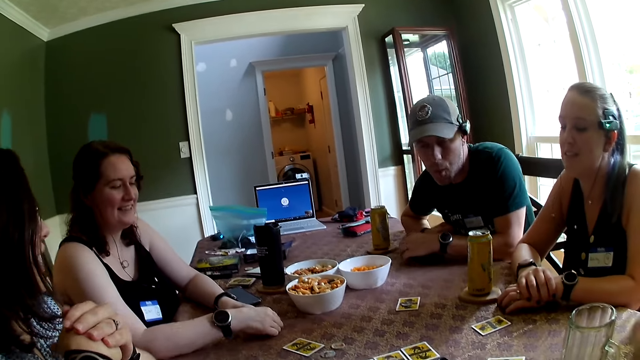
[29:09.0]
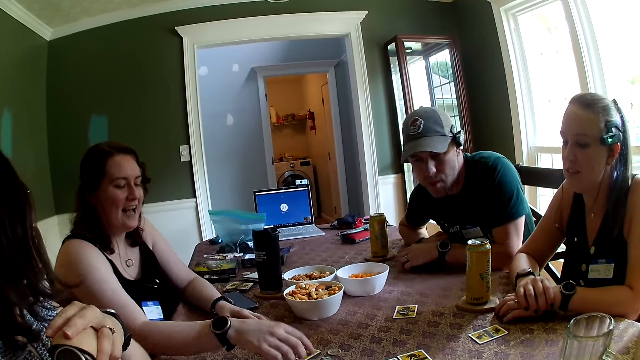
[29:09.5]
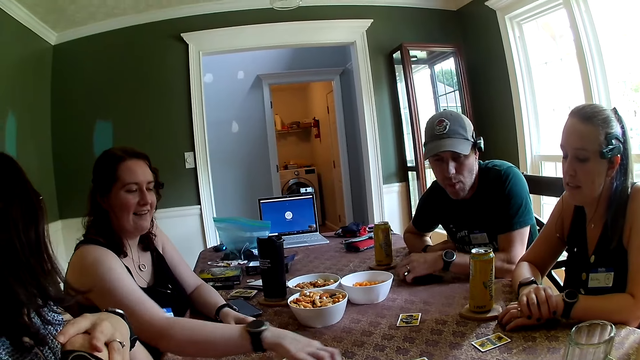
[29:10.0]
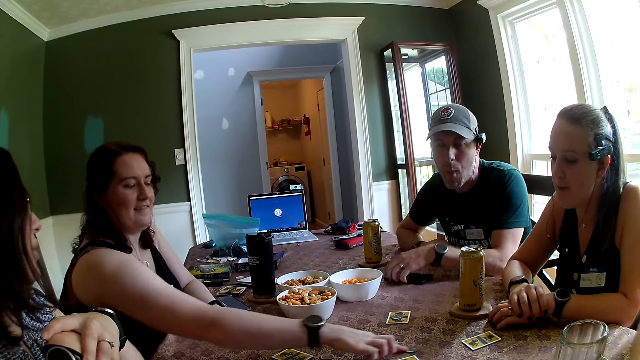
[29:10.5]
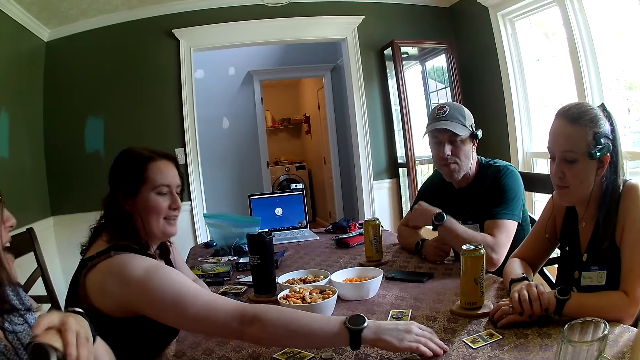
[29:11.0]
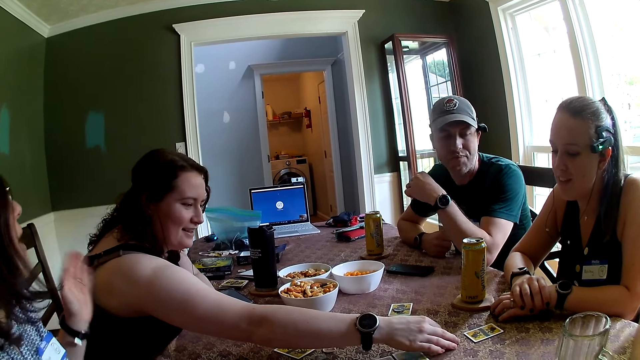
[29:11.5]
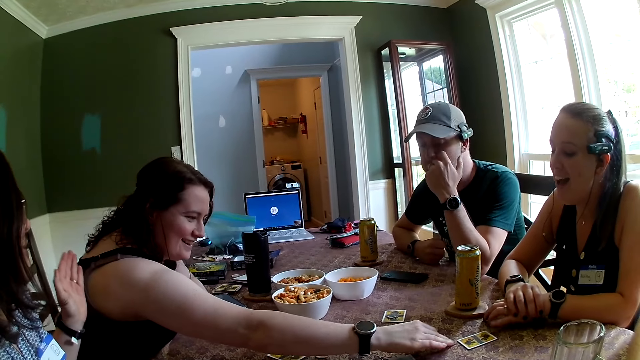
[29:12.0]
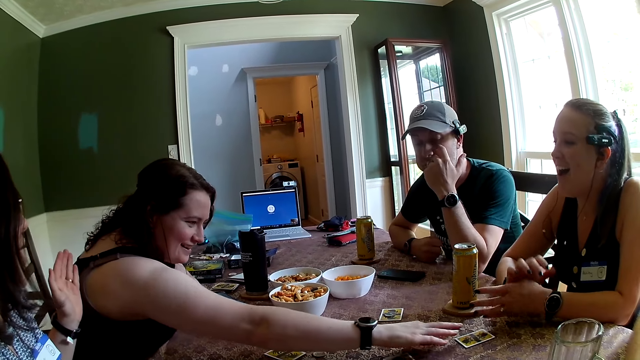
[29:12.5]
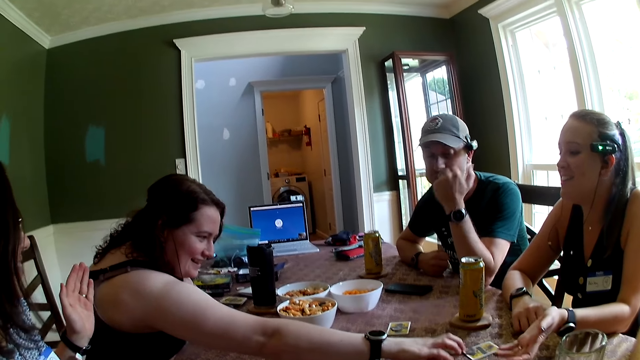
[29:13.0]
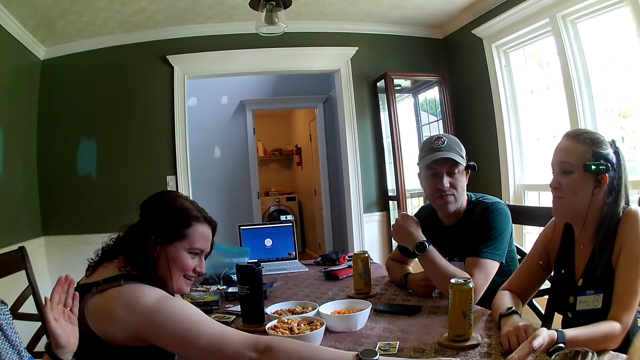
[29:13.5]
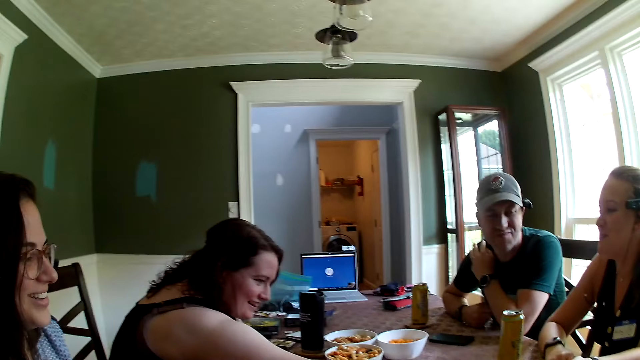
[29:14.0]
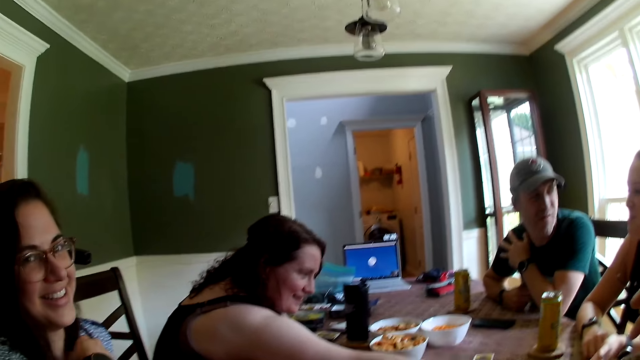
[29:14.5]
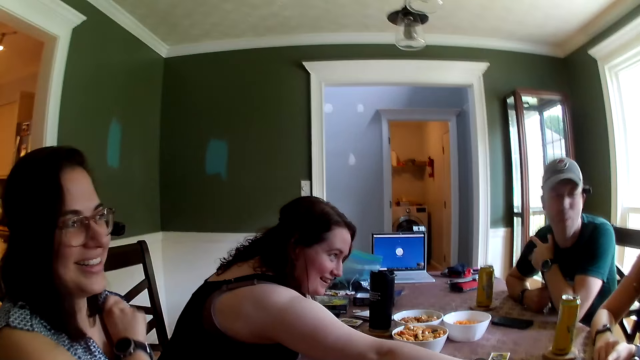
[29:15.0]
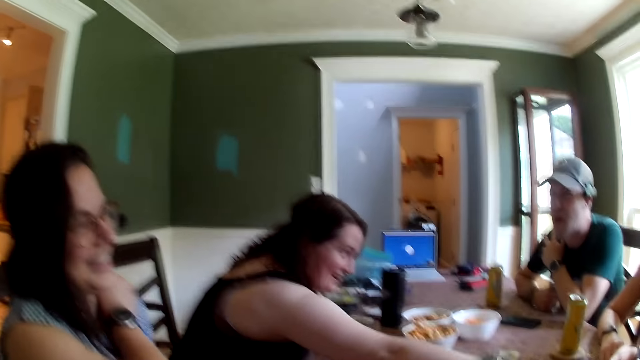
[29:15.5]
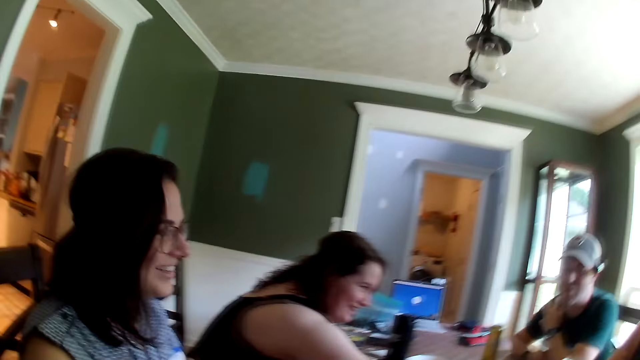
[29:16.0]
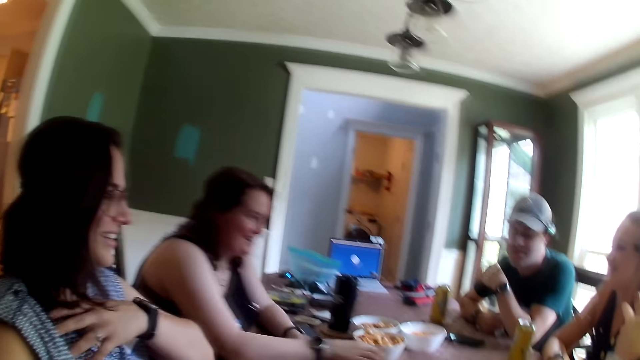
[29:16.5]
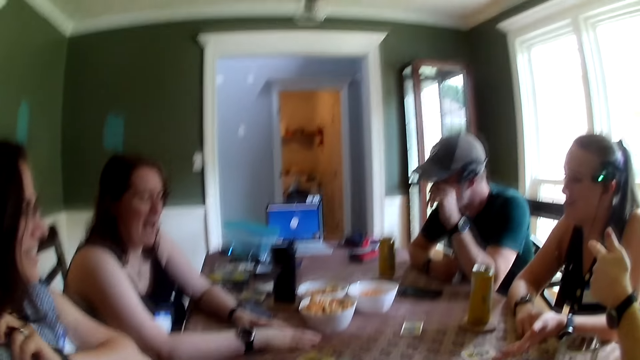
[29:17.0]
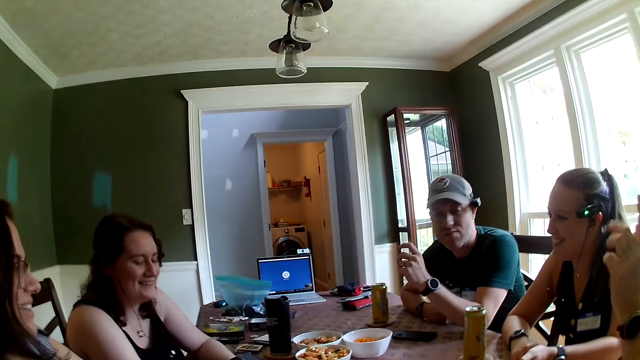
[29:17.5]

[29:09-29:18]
A man adjusts the phone on the table with his left hand. A woman pushes a chip coin. The woman touches cards on the table with her right hand. The camera wearer talks with friends. The man touches his face with his left hand. The man touches his shoulder with his left hand.

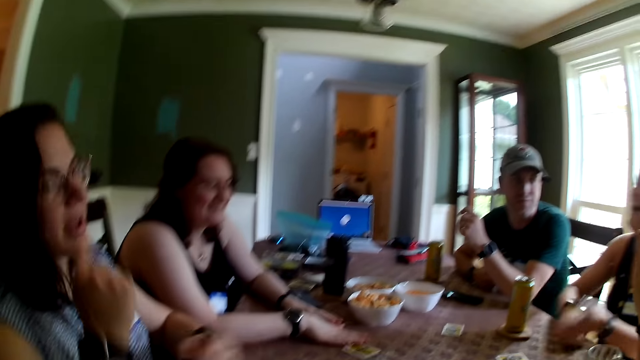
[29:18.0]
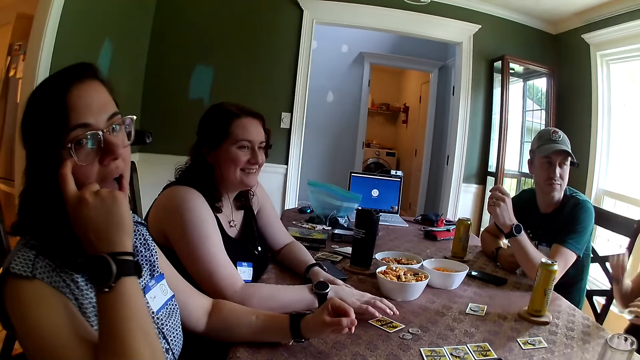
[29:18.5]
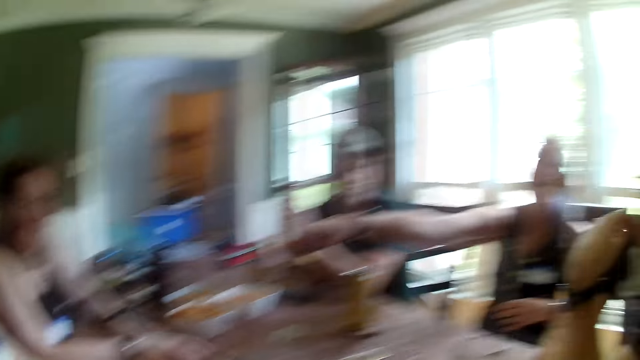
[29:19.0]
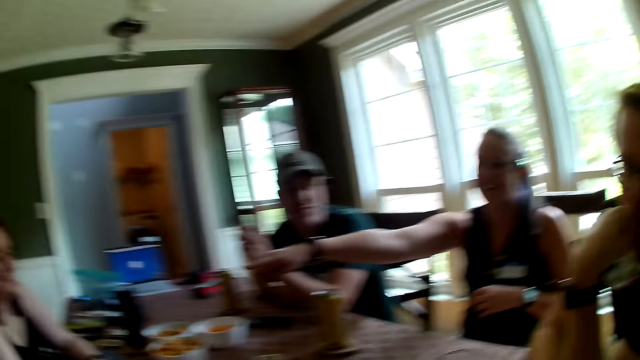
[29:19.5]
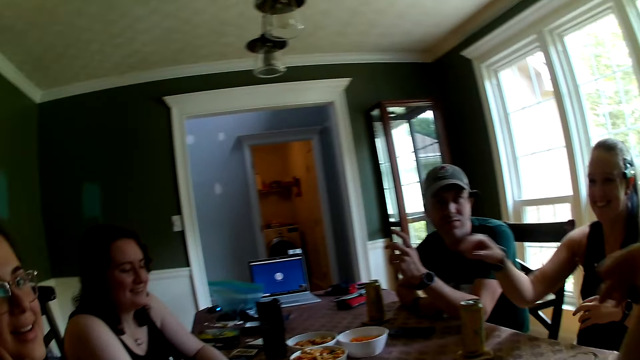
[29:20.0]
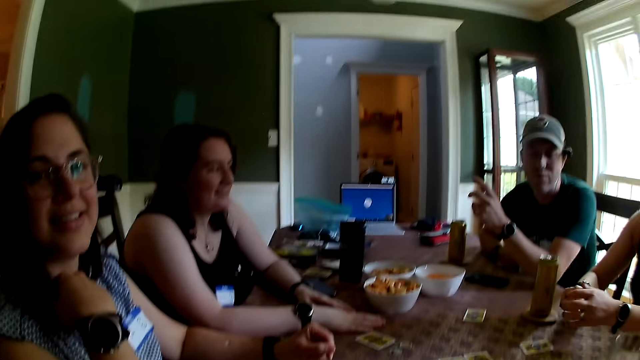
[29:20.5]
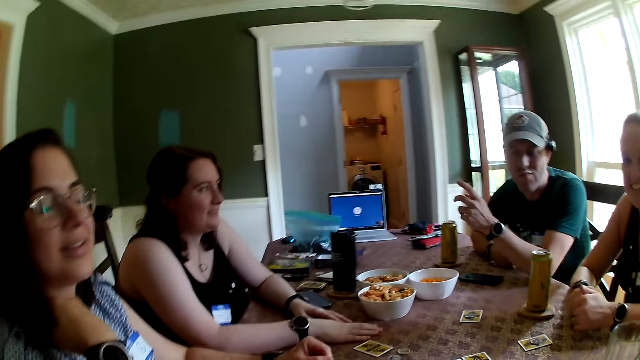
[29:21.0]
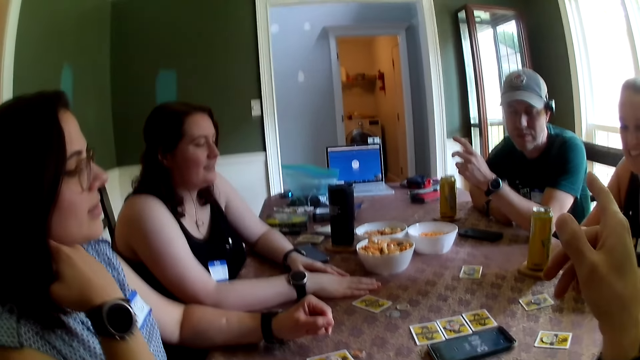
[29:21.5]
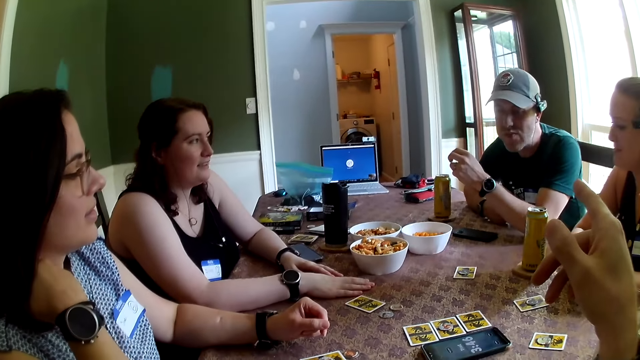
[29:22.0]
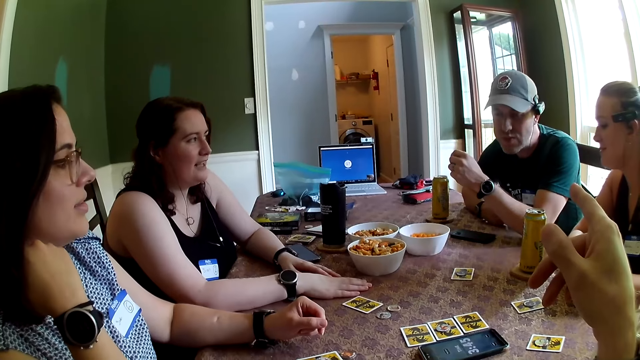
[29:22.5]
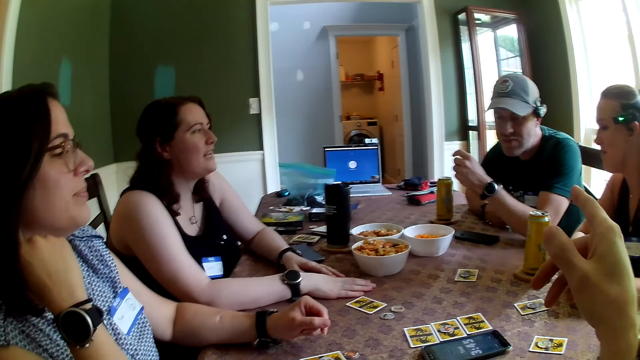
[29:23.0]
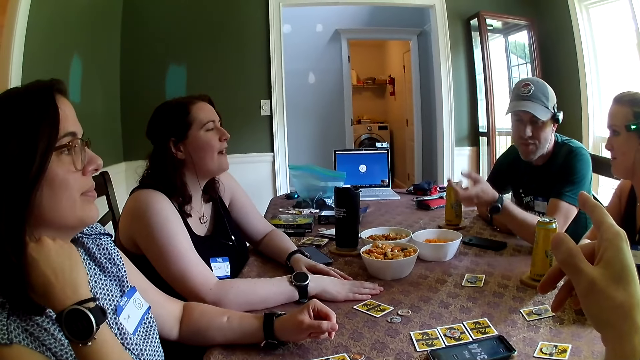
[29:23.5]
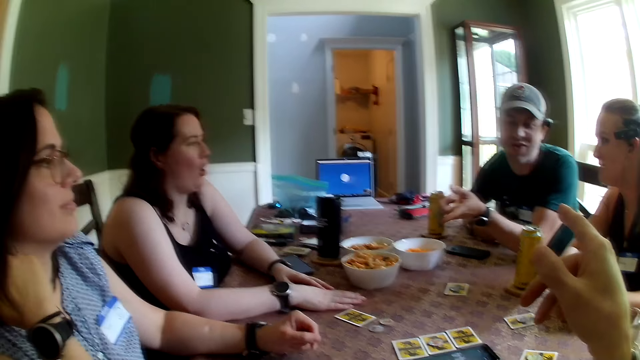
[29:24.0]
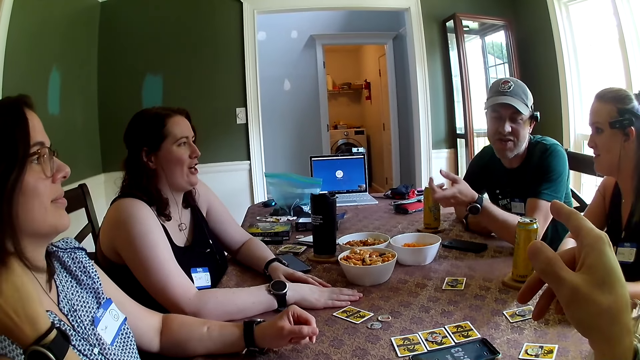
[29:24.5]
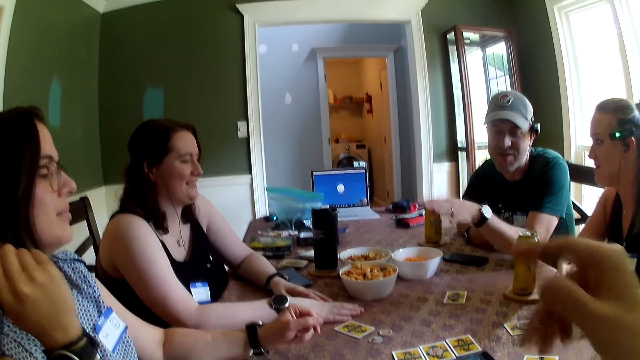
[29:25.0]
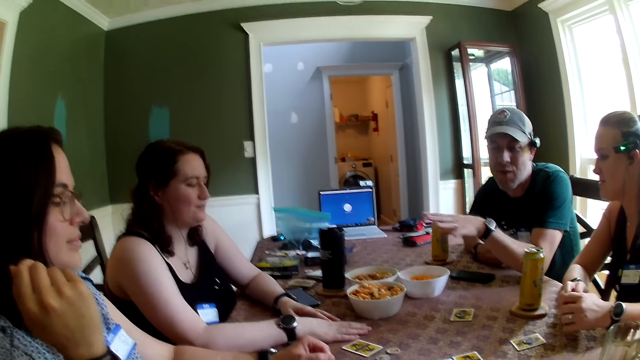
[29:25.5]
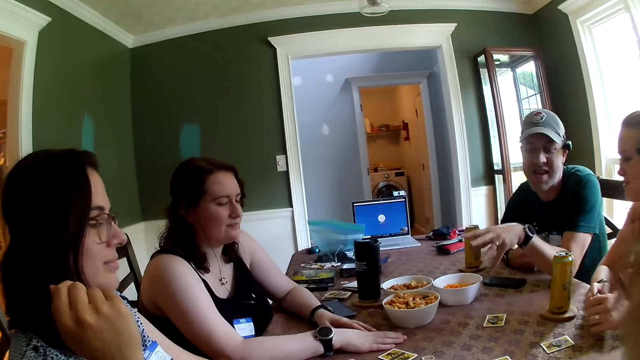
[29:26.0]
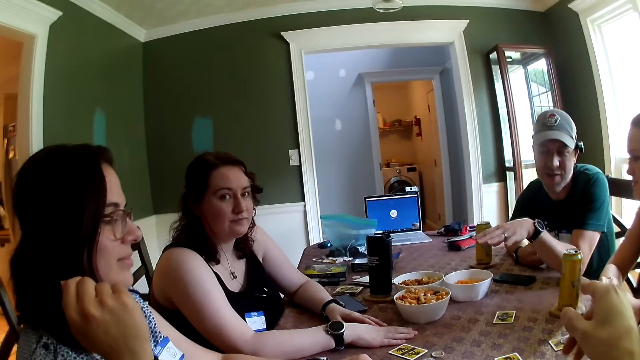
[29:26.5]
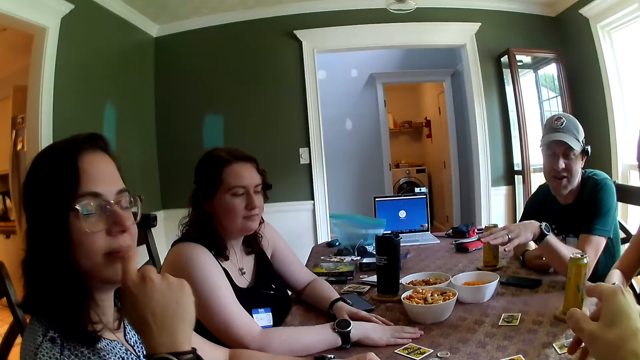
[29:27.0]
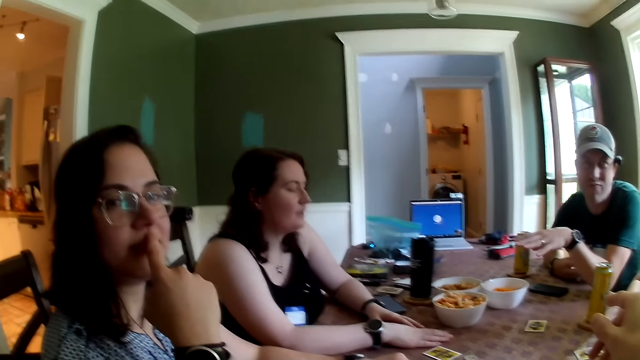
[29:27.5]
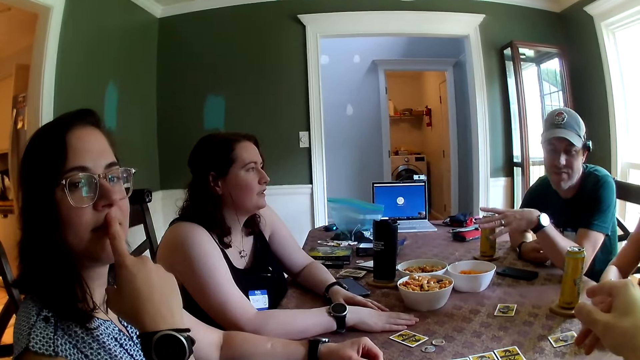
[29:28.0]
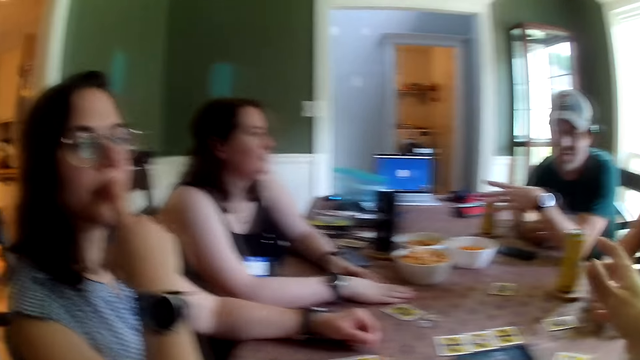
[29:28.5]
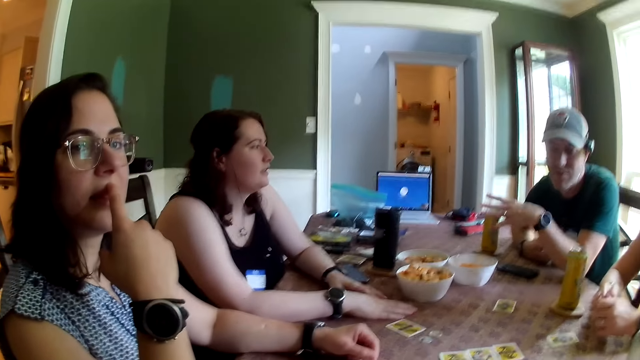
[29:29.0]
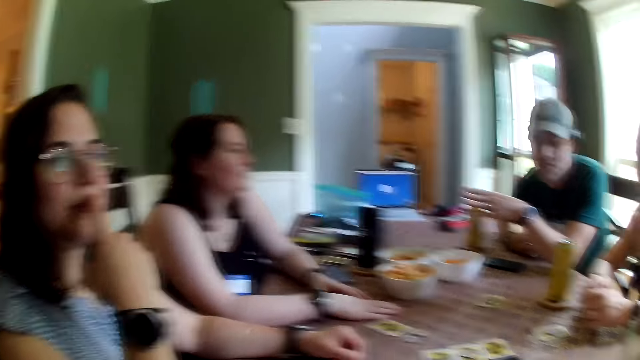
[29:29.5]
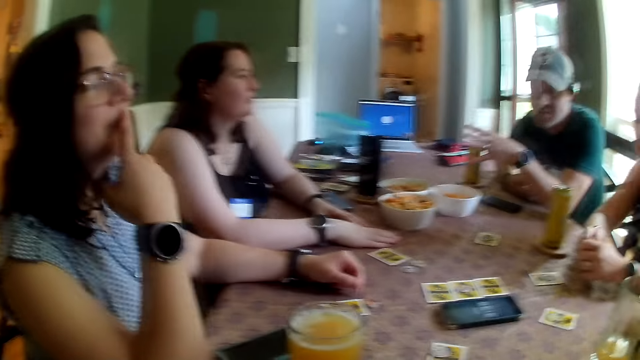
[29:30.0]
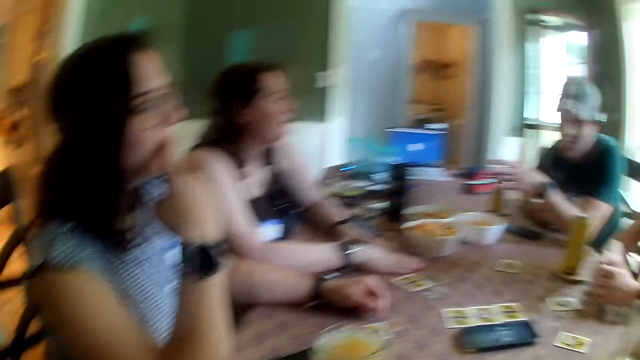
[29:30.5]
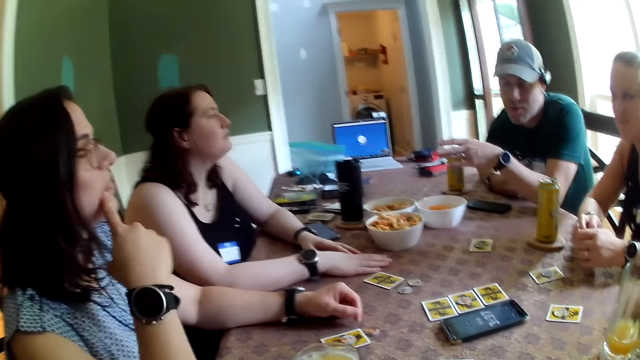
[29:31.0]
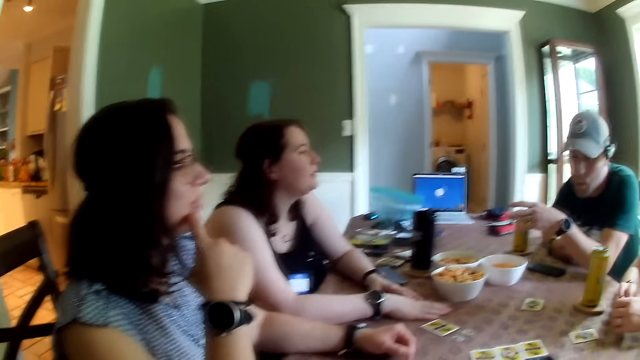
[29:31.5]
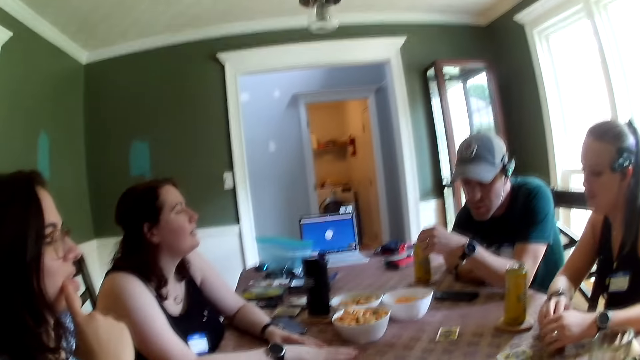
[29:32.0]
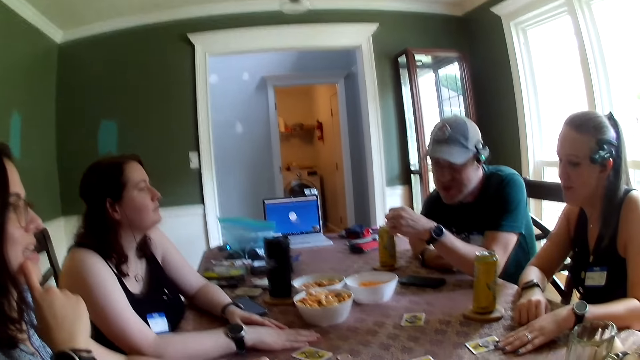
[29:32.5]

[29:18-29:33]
A woman points at another woman. The camera wearer points at a man. A woman touches her neck with her right hand. The camera wearer talks with friends.
